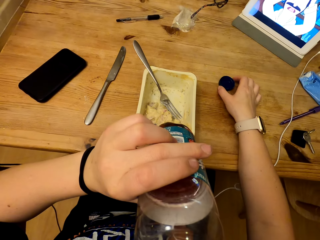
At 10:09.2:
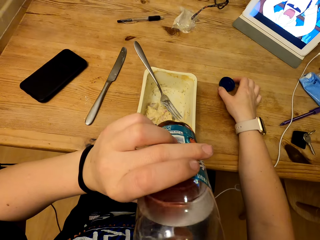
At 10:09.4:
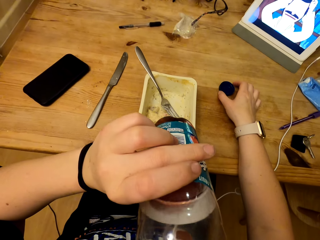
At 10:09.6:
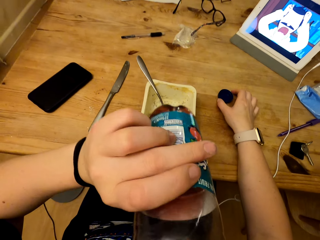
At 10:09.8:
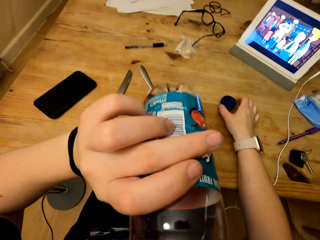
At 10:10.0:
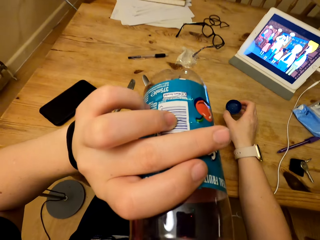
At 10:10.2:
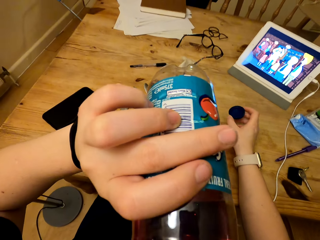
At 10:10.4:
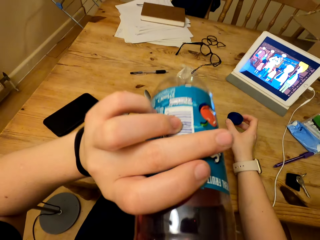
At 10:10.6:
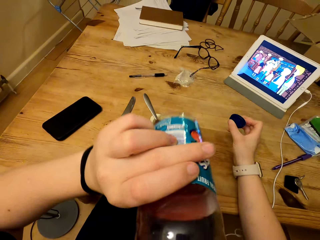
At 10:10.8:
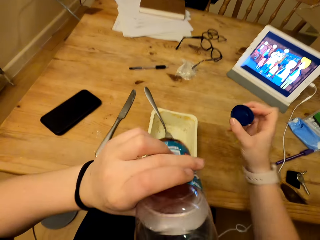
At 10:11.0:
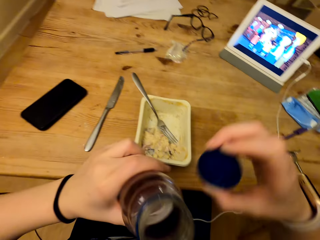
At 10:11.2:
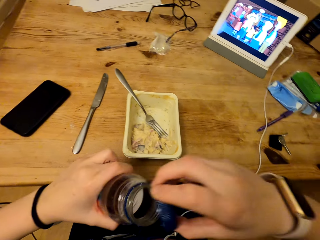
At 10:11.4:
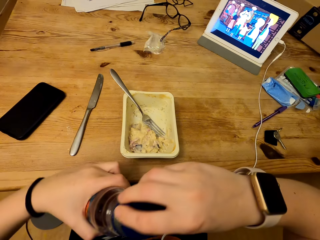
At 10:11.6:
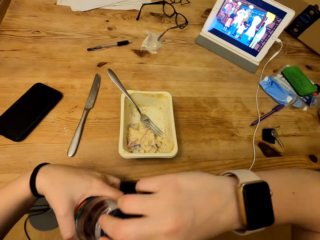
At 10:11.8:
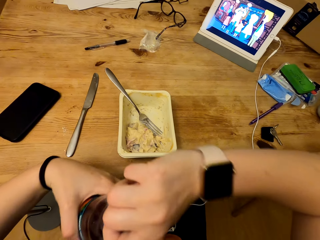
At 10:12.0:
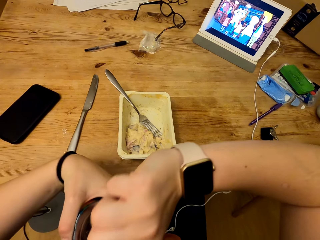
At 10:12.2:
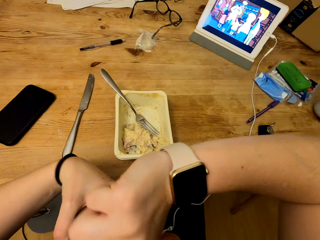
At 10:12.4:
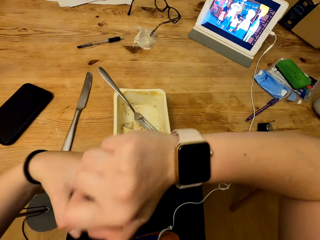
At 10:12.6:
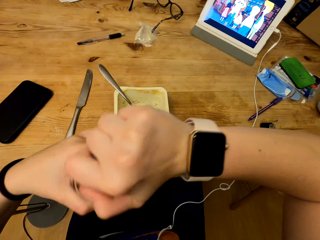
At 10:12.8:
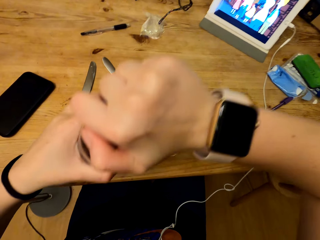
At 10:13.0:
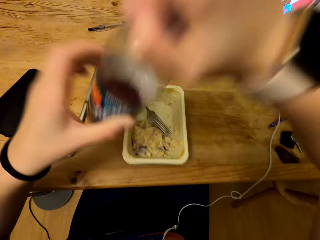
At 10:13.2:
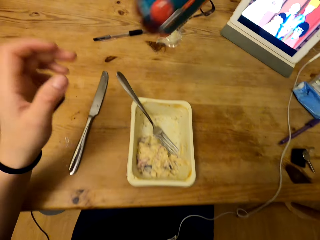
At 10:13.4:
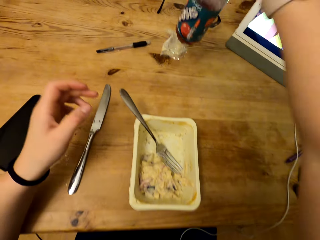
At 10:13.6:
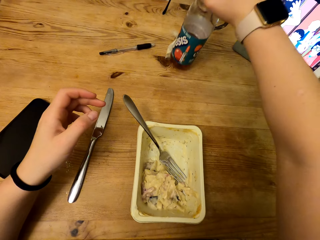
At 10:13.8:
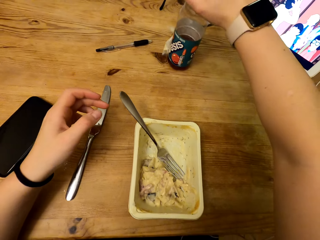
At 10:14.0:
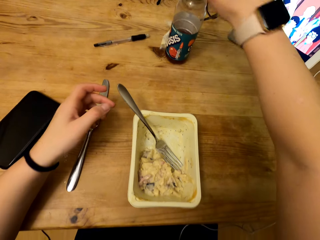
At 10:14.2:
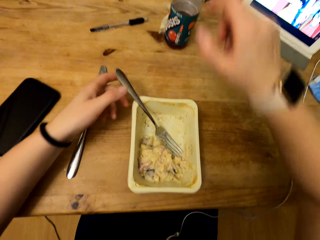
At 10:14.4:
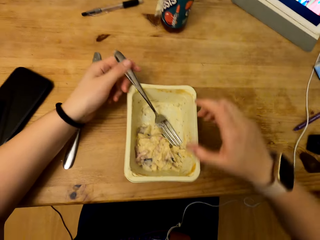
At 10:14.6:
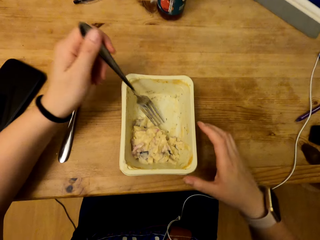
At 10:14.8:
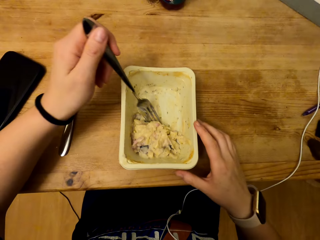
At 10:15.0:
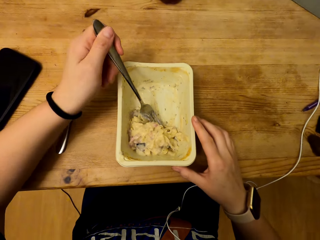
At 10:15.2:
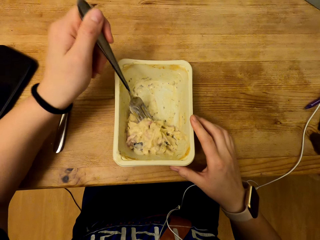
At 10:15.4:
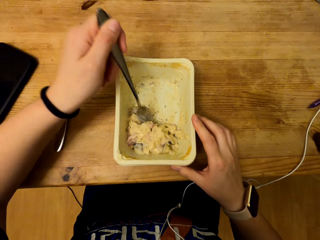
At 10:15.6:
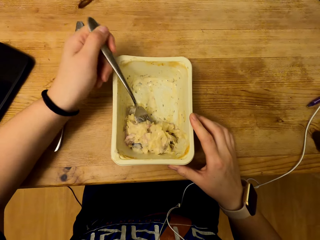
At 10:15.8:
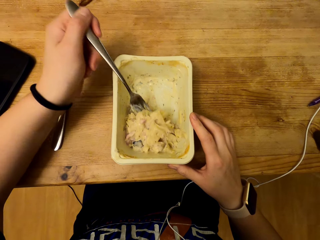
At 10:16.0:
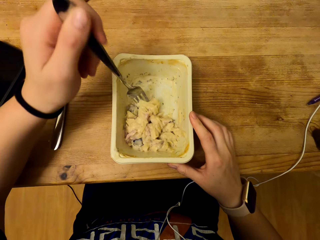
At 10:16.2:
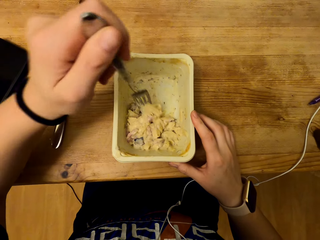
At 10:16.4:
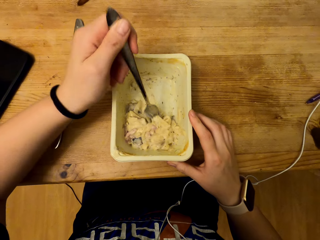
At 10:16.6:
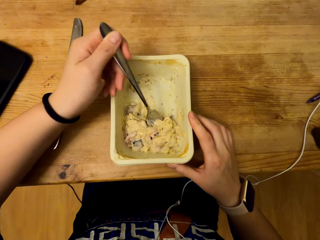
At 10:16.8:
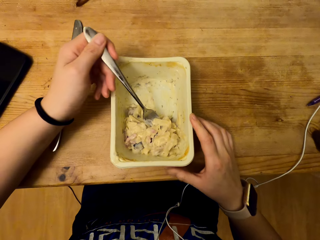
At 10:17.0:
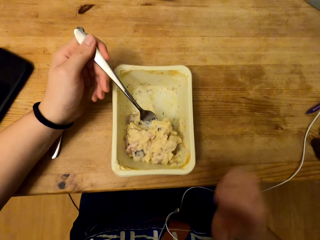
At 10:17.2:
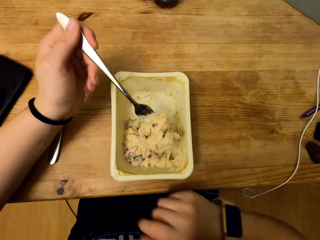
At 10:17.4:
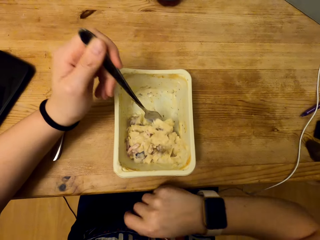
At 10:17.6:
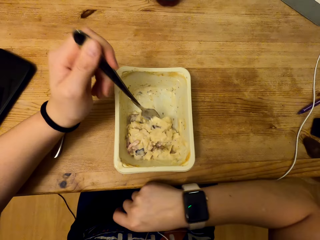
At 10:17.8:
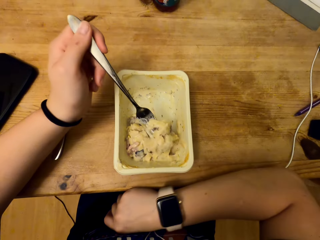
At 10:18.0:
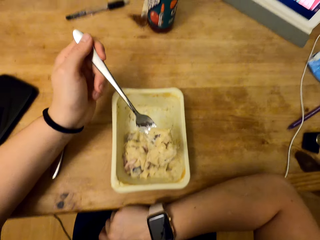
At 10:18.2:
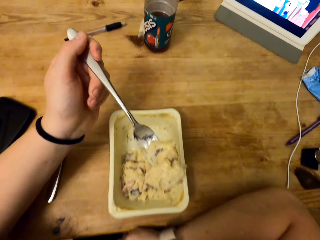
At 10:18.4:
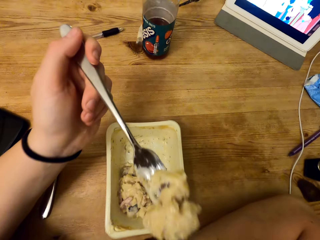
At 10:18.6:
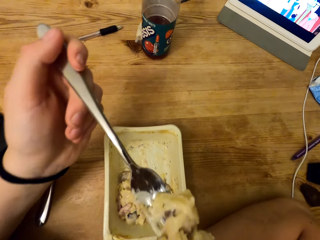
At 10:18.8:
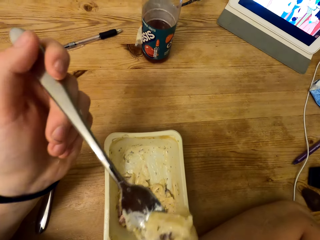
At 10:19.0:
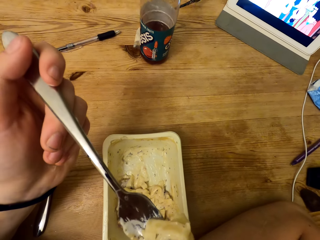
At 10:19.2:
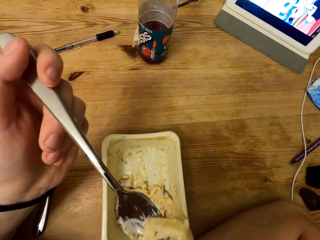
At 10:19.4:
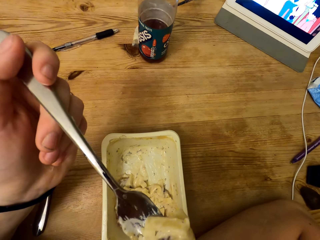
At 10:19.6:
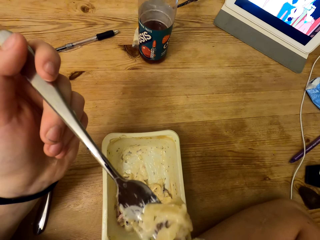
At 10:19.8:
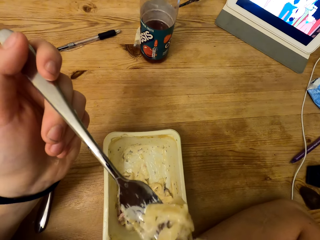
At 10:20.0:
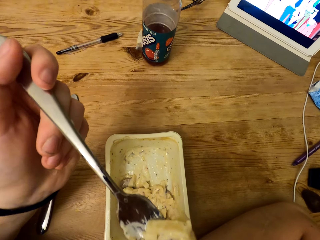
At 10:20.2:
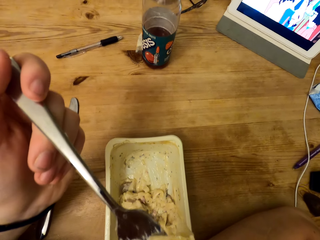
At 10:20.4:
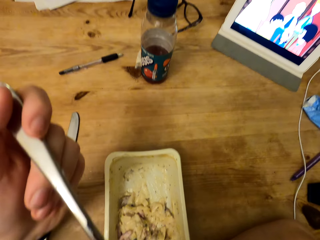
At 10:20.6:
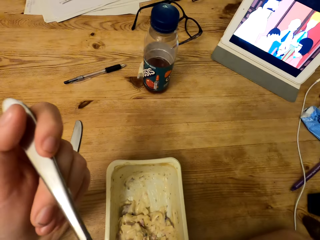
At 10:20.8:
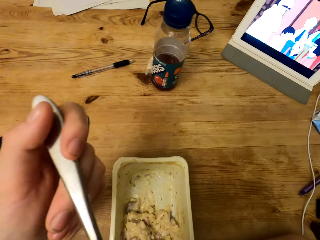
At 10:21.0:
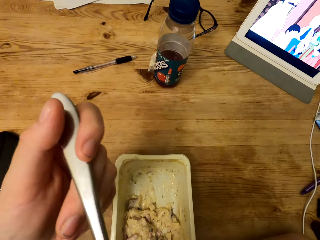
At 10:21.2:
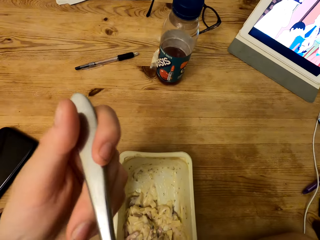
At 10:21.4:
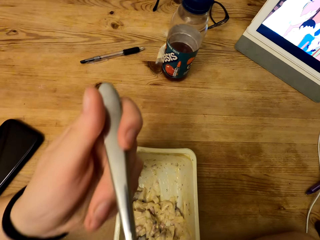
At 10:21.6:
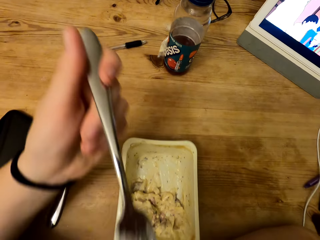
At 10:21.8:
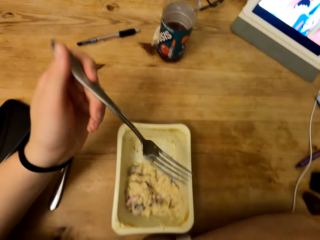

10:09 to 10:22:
The camera wearer pulls the bottle downwards. He drinks his refreshment drink. He pulls the bottle downwards, closes the bottle and tightens the bottle. He puts the bottle on the table. He holds the fork. He holds the container with his right hand. He scoops the food from the container using his fork. He leans on the table. He lifts the fork. He blows the food.

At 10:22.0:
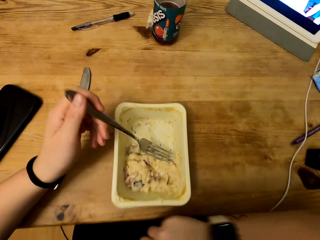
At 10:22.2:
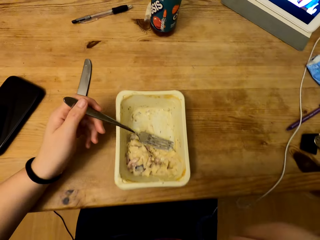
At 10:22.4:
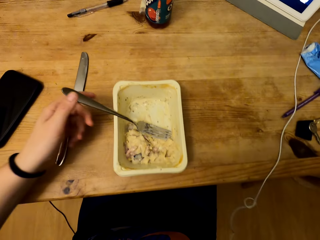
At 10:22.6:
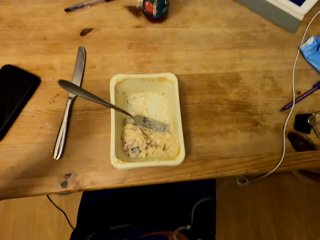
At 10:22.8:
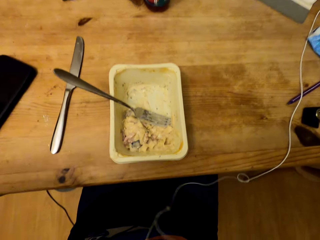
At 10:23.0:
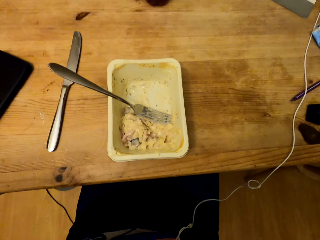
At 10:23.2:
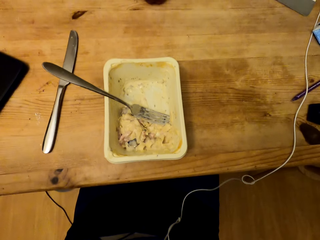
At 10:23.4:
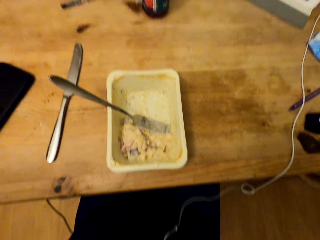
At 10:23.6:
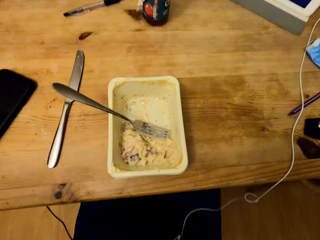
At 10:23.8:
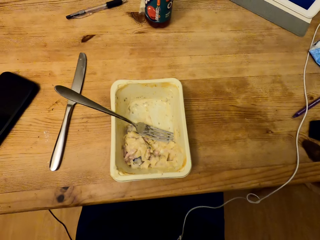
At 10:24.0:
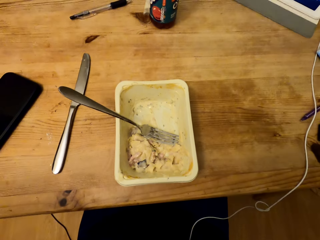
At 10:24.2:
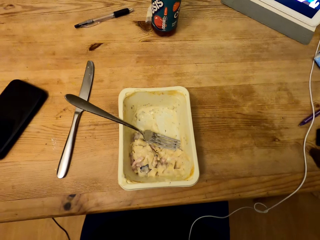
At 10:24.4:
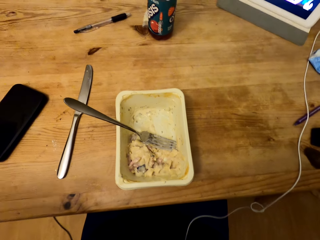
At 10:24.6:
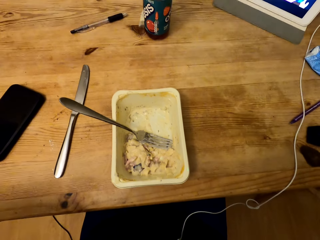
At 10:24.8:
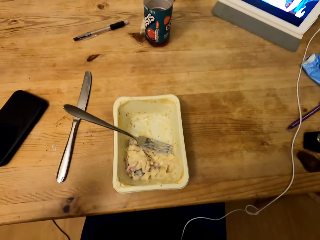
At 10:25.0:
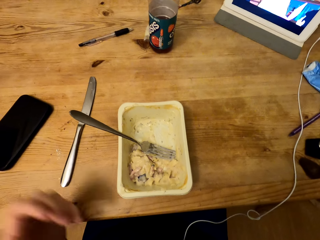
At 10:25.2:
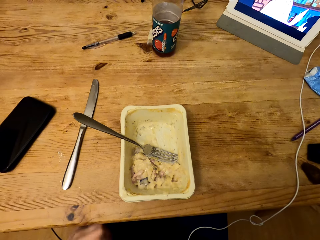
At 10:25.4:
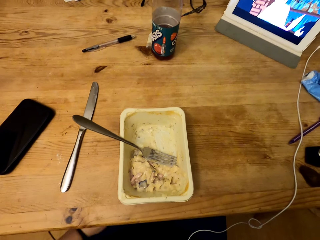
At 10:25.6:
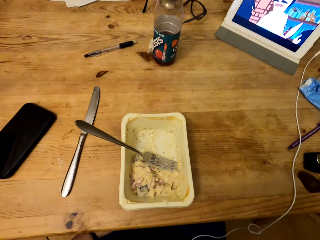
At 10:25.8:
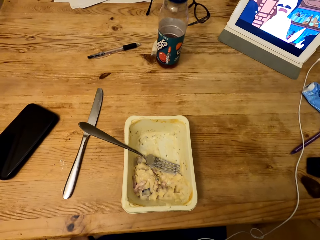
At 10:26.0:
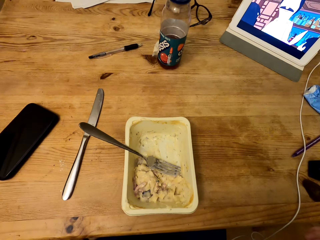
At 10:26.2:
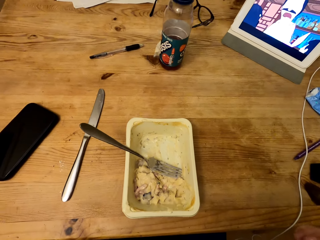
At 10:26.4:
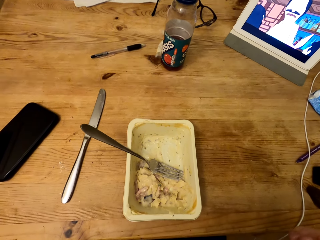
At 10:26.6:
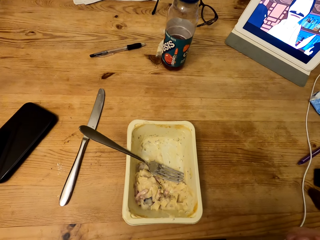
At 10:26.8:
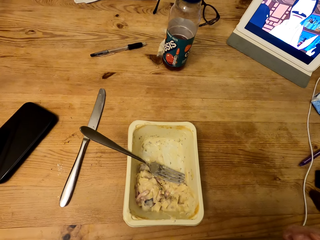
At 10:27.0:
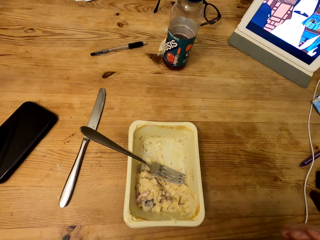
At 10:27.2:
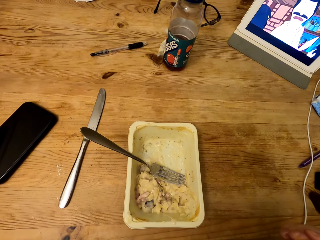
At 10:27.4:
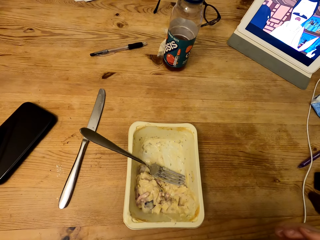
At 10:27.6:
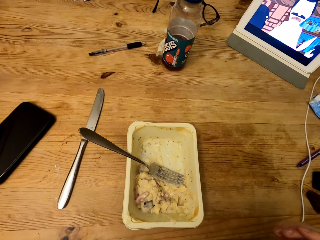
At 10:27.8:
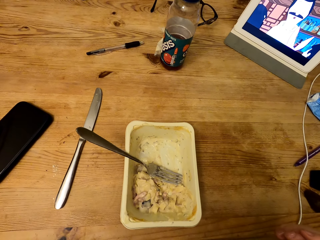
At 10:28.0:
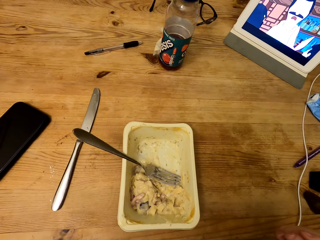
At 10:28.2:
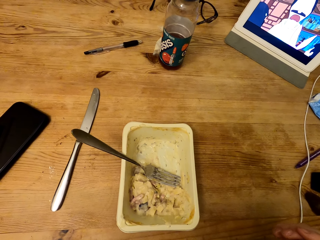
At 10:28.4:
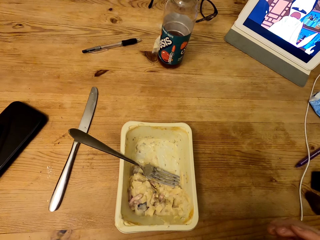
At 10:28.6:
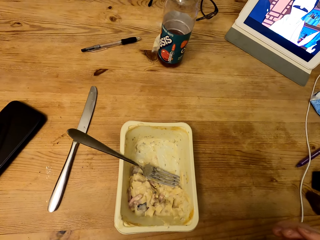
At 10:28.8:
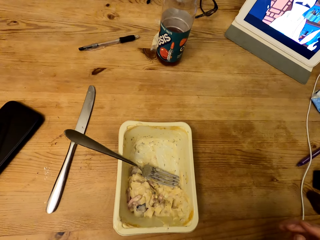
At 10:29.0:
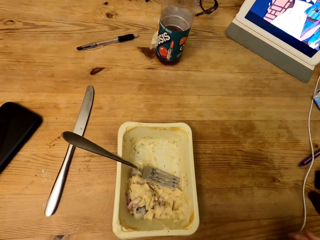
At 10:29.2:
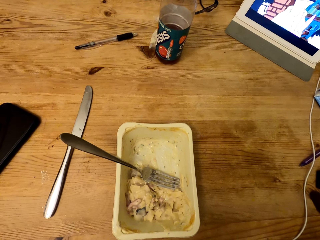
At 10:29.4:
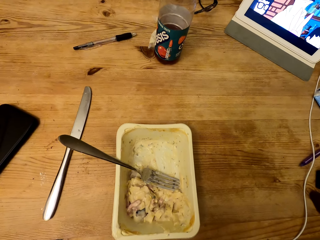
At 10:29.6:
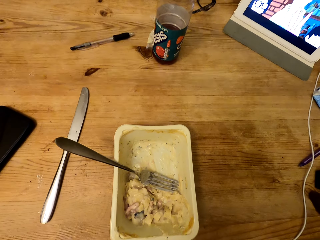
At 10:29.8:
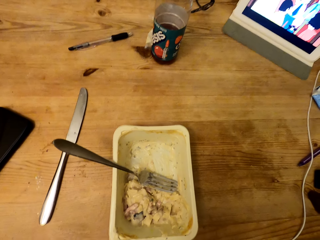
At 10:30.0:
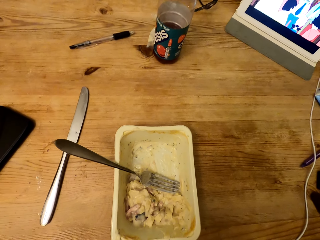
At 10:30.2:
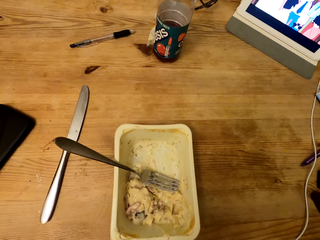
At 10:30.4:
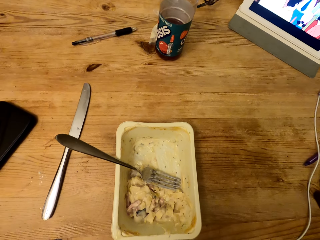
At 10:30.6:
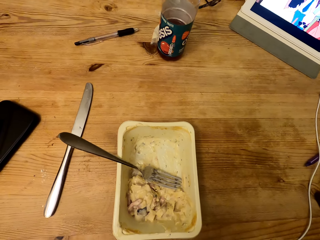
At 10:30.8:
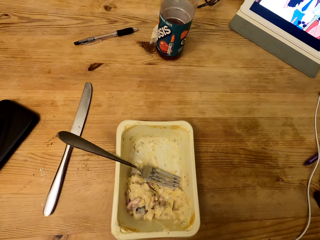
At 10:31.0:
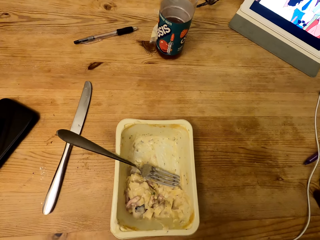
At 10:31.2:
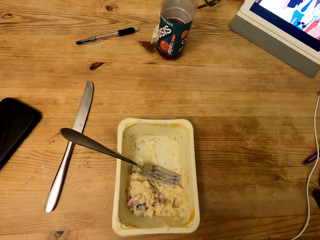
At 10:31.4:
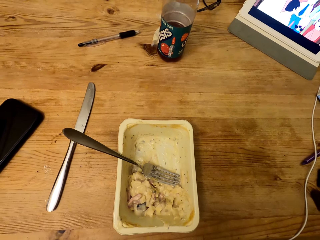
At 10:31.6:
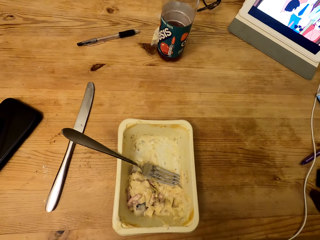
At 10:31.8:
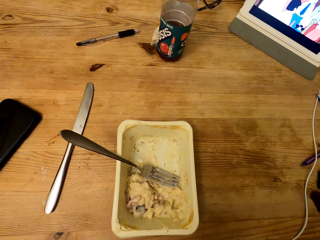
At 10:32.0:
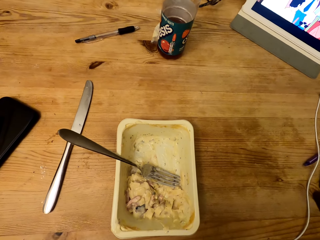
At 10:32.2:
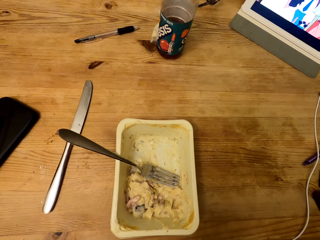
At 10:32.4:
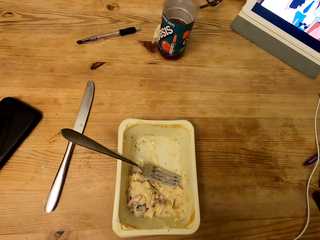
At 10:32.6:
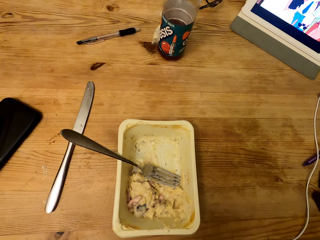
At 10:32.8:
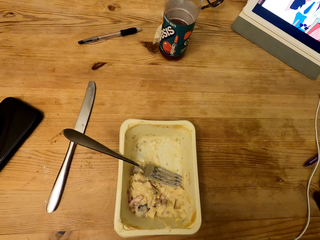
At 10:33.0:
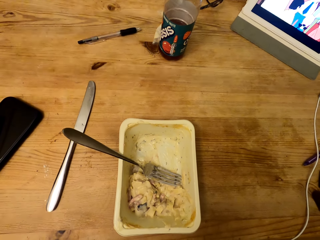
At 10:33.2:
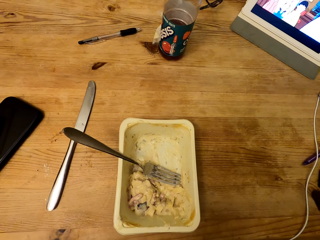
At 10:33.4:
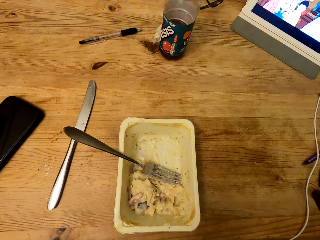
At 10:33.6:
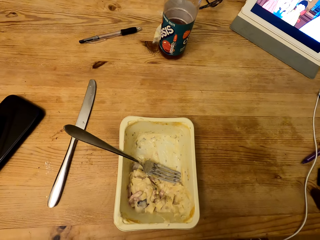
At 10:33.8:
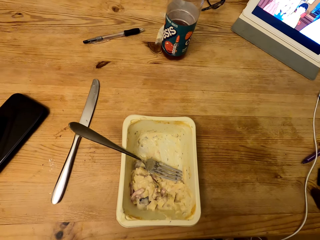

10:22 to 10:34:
The camera wearer drops the fork on the container. He leaves the spoon in the container. He drops his hand.
